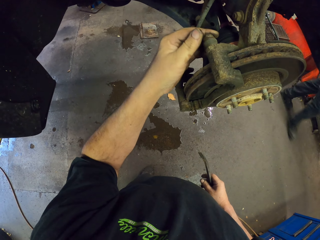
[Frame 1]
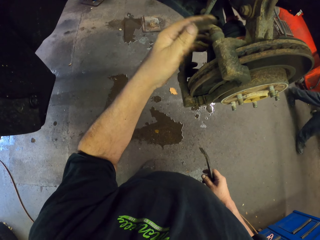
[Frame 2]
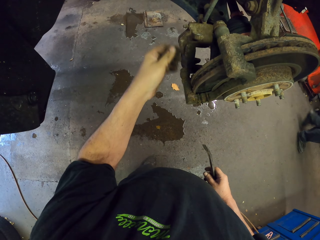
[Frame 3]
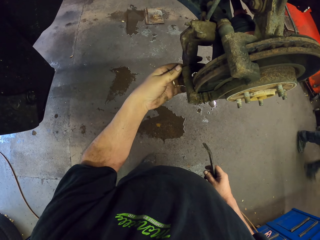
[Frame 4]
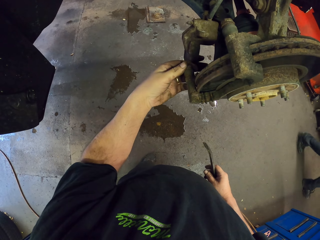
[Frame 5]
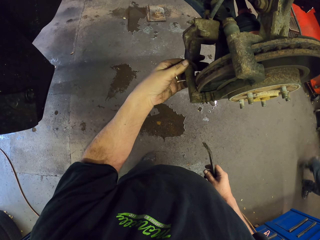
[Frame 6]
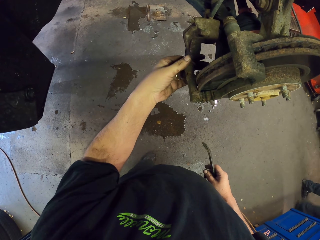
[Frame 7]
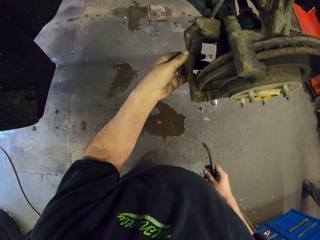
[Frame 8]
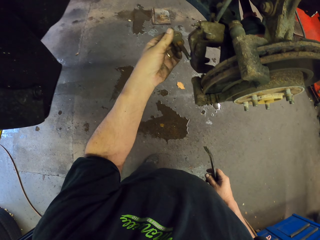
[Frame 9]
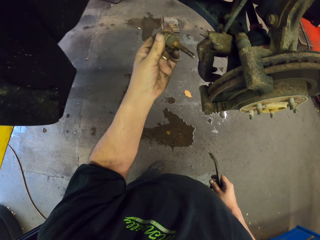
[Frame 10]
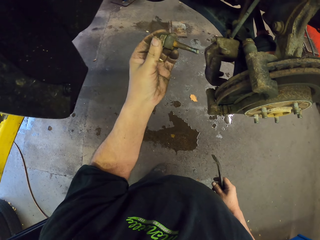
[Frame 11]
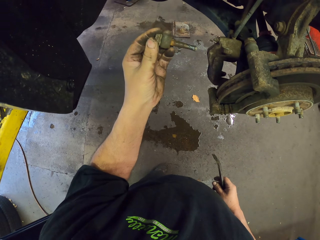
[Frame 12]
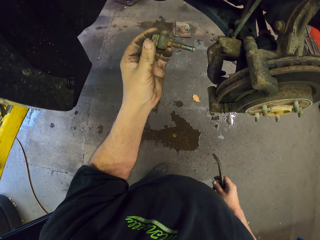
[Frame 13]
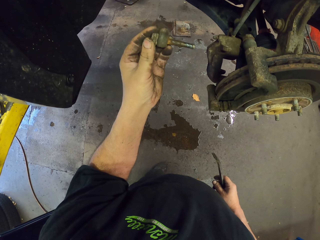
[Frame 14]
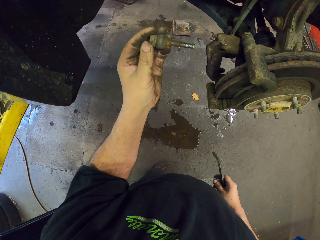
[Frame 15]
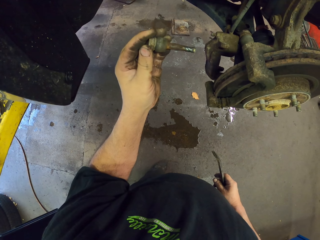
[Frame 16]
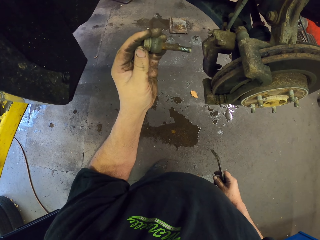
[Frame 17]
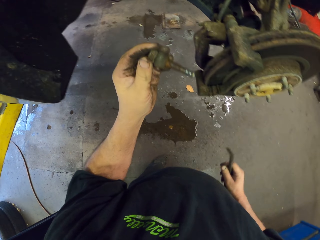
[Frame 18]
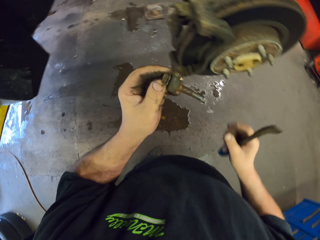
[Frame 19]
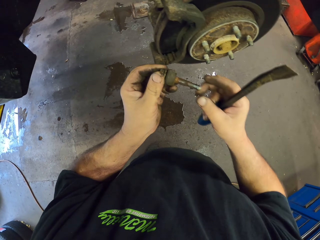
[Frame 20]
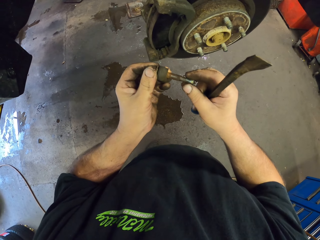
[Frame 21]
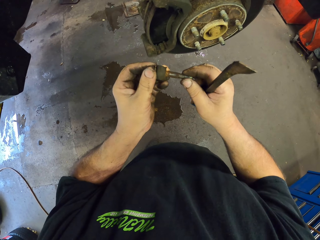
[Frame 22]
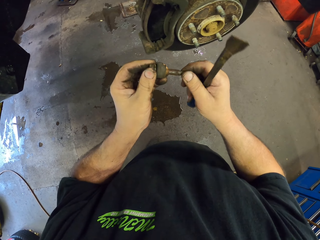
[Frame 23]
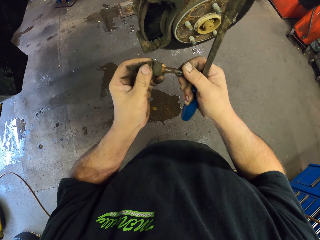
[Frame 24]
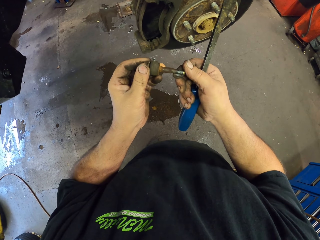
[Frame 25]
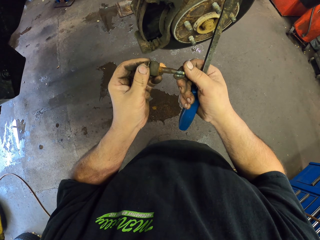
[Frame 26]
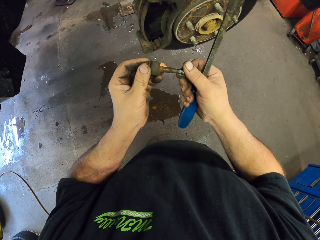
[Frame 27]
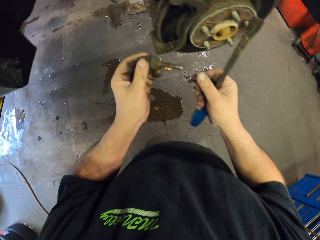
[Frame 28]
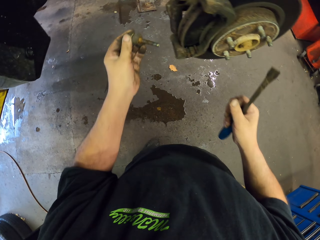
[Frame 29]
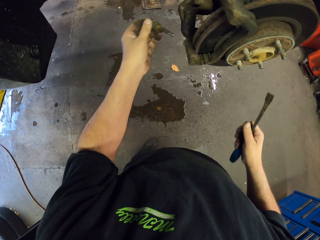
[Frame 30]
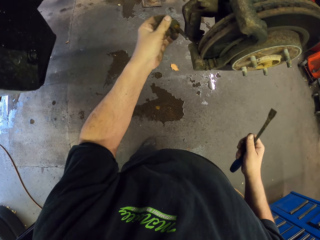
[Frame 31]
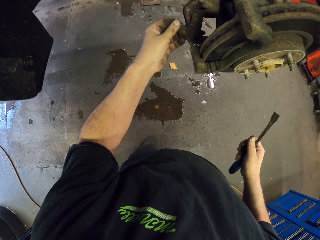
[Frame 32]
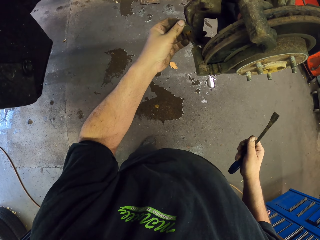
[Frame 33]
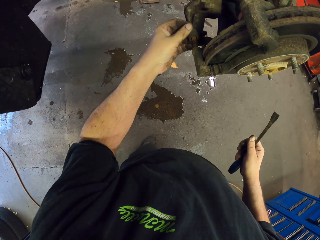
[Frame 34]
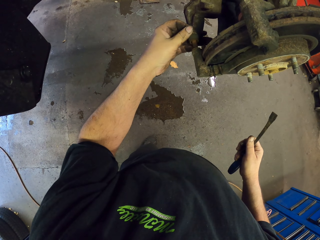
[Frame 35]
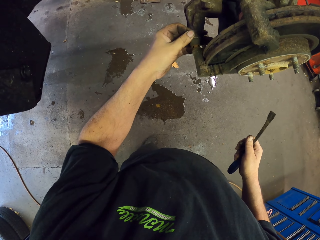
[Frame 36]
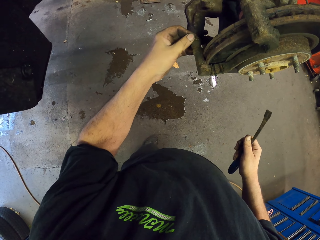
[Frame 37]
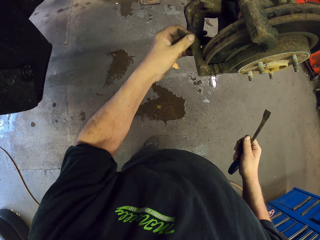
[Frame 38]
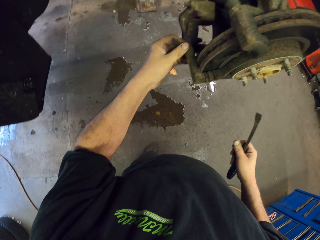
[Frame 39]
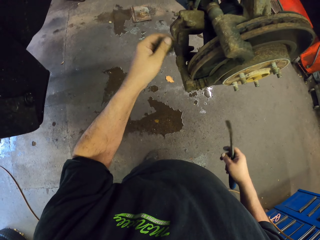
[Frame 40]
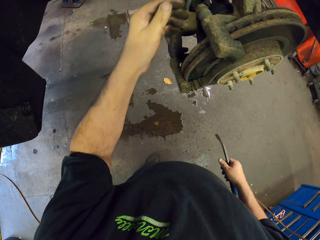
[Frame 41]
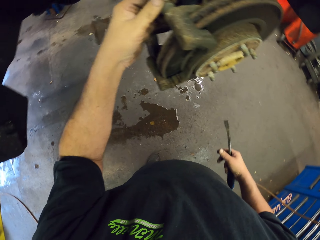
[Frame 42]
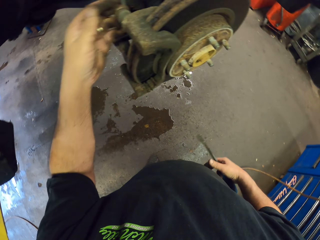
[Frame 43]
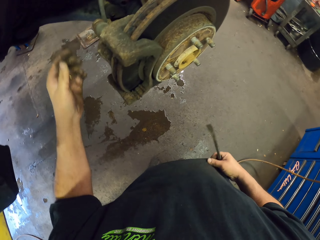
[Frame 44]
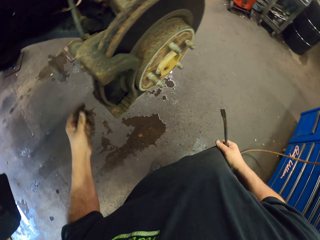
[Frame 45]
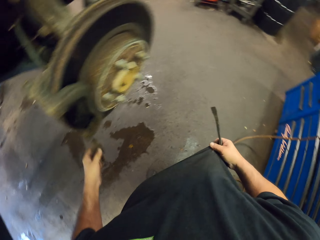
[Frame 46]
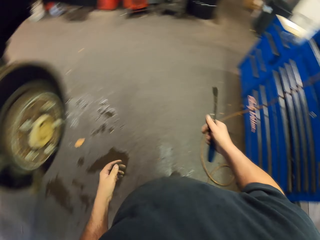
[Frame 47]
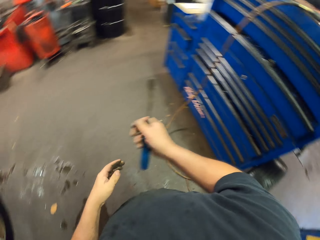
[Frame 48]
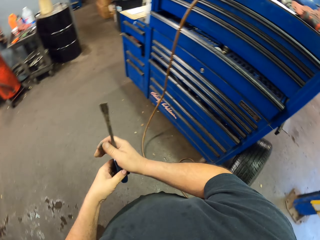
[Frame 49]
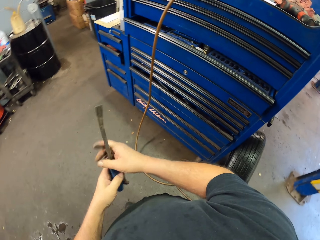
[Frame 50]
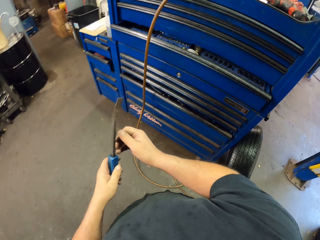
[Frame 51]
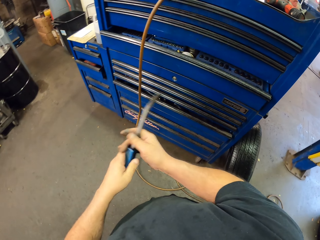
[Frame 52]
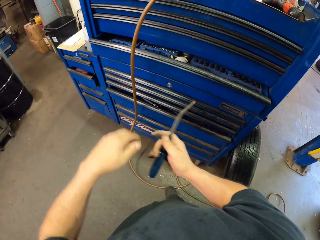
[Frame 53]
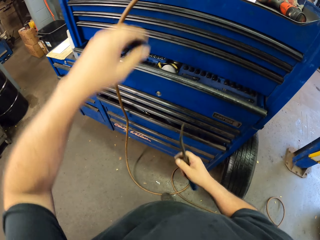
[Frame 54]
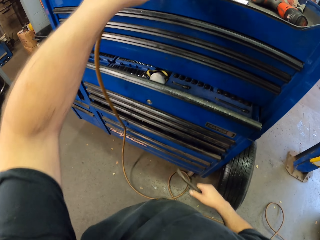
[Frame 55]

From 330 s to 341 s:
The camera wearer puts back the bolt. They hold a bolt. They put the bolt in the wheel hub.

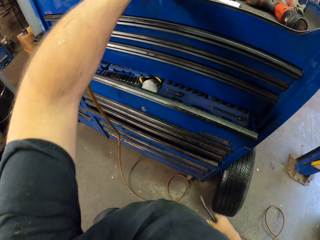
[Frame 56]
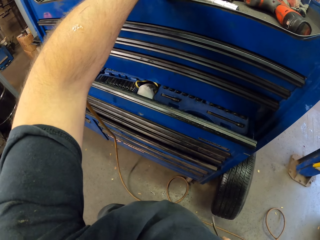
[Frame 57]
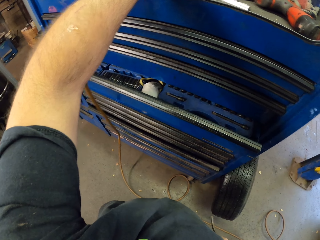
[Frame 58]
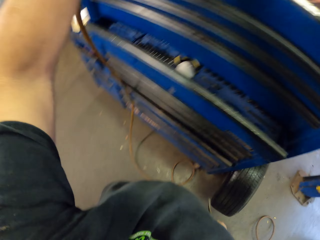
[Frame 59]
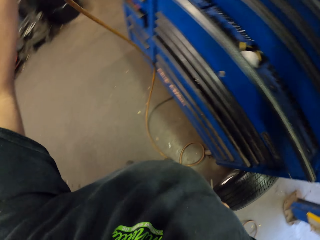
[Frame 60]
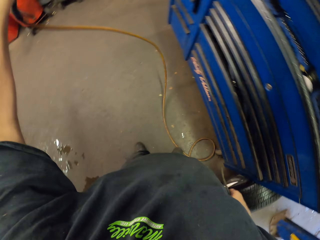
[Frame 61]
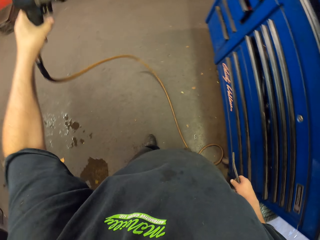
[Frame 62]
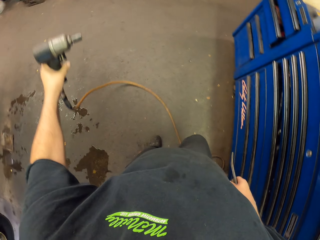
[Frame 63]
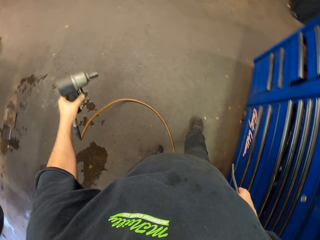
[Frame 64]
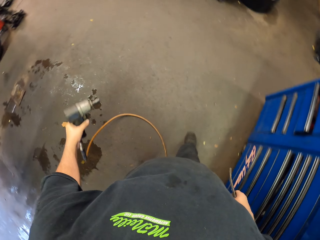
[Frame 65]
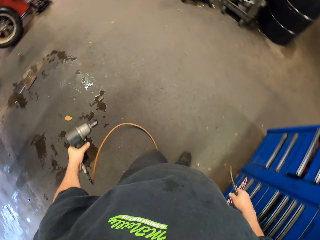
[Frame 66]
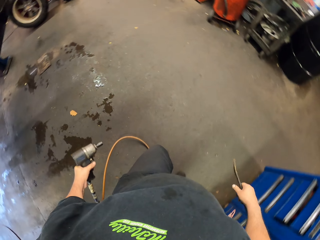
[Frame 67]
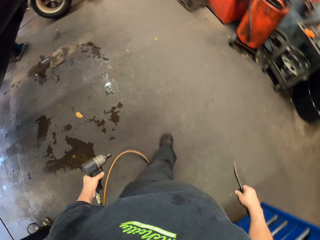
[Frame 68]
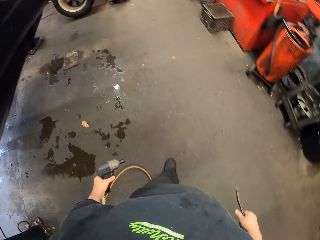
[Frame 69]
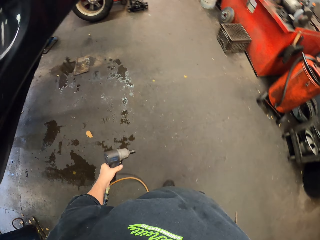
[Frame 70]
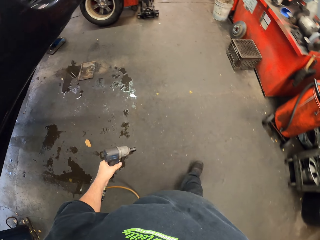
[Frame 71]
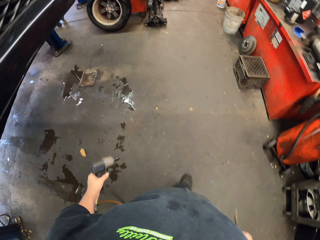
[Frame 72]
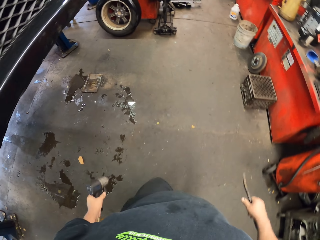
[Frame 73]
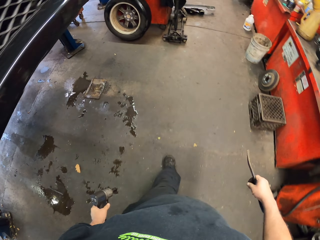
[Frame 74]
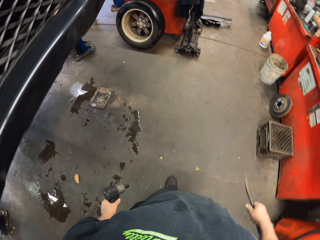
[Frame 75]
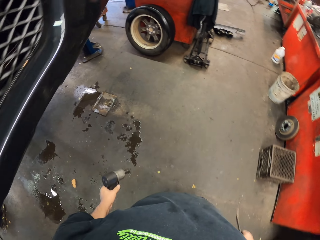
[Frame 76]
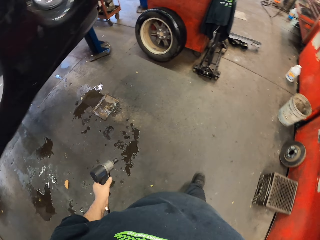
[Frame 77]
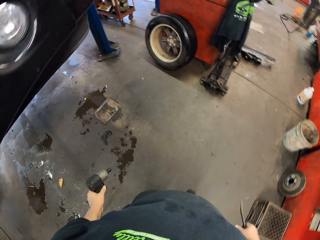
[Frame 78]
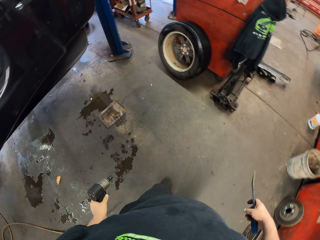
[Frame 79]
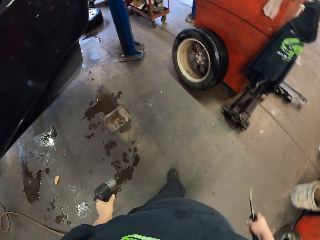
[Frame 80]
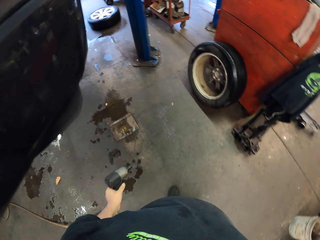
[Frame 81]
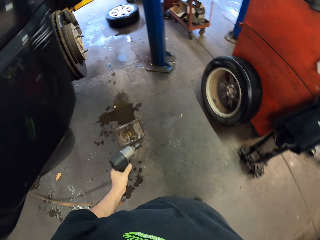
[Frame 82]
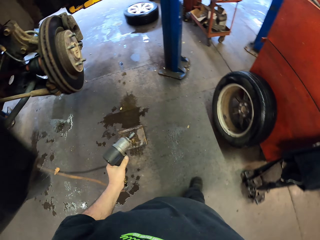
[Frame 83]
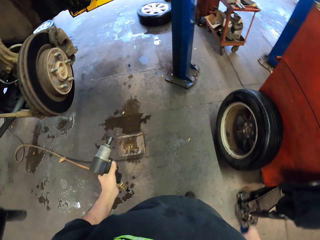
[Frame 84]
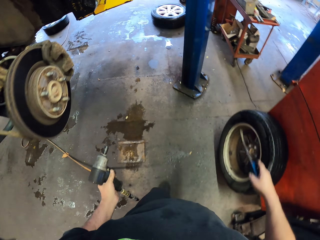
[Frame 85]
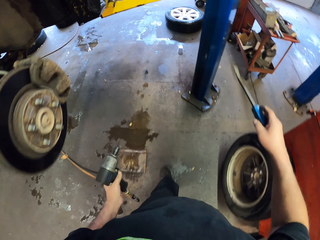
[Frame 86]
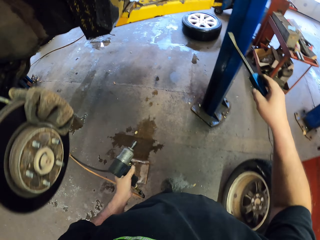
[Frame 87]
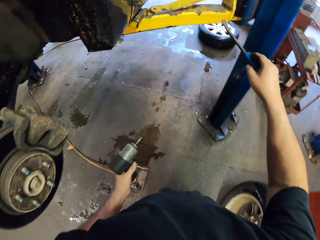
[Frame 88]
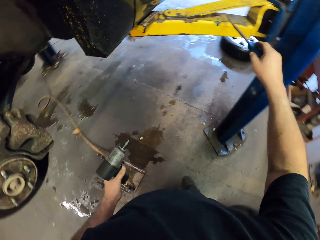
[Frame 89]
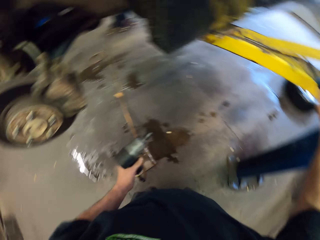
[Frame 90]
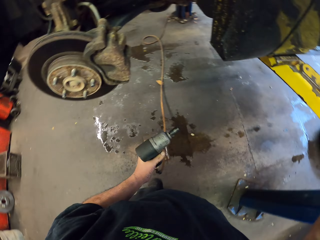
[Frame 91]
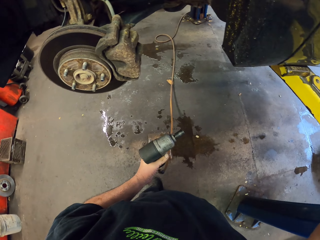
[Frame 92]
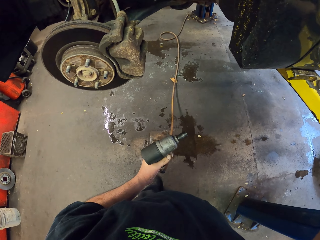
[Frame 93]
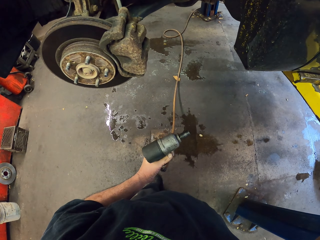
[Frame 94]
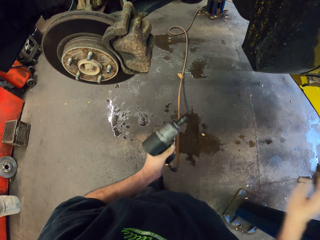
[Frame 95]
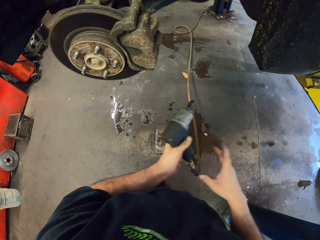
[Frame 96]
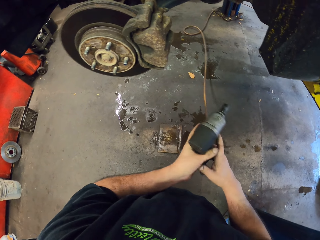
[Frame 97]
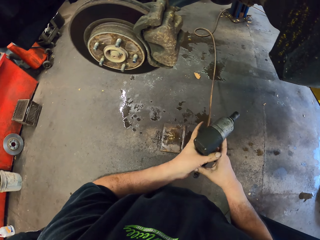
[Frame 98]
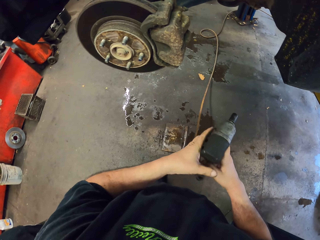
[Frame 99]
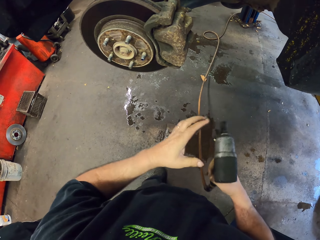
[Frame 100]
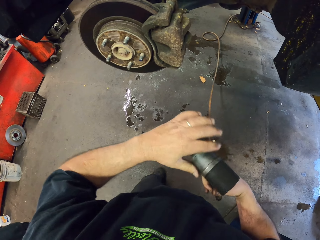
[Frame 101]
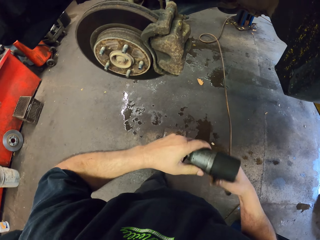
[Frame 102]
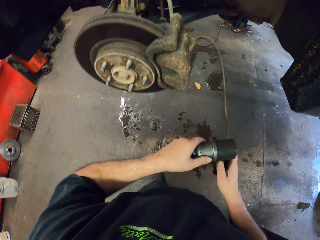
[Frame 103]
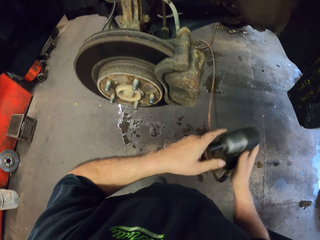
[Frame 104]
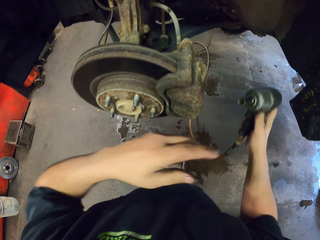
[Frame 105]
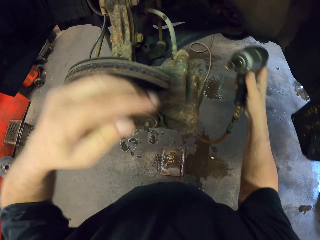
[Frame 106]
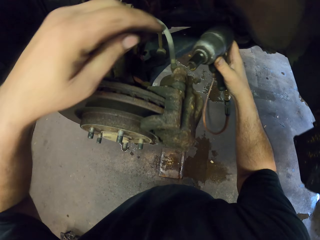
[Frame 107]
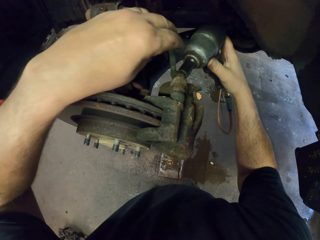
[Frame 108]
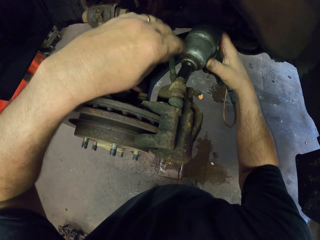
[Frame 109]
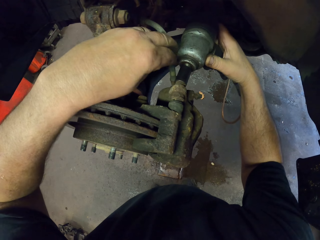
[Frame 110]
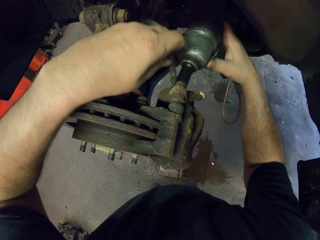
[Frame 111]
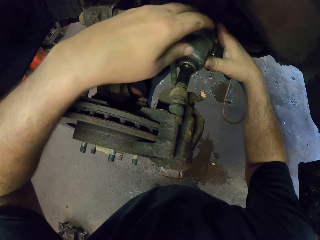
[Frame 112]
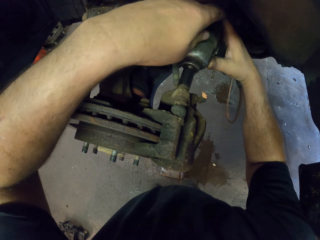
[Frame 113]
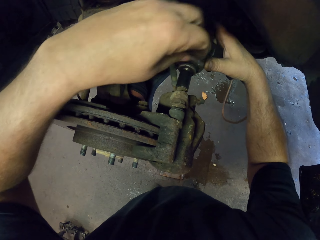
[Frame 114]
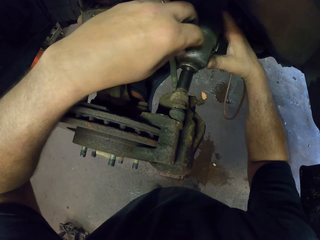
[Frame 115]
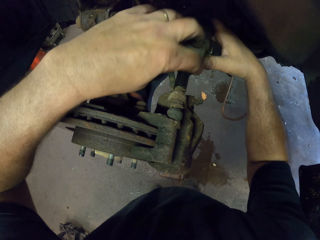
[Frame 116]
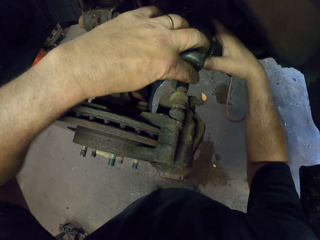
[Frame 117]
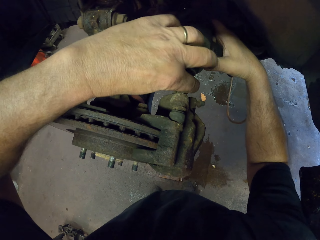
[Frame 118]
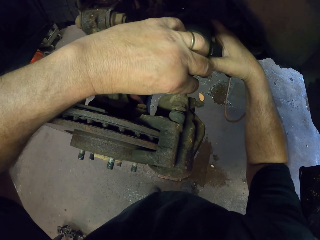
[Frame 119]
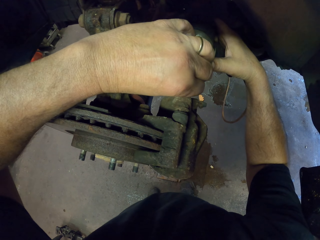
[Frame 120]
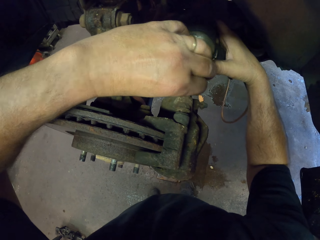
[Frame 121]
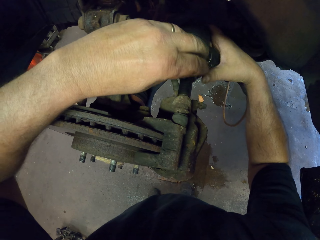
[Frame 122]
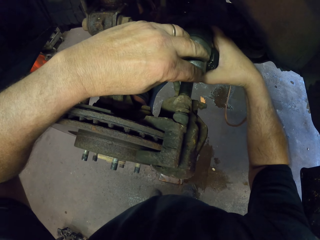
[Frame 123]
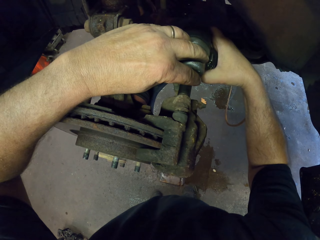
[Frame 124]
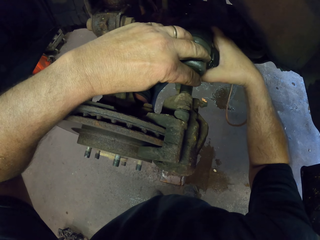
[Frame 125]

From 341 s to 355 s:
The camera wearer takes the drill. They walk around the garage. They put the crowbar on a metal stand. They remove a bolt from the wheel hub.
